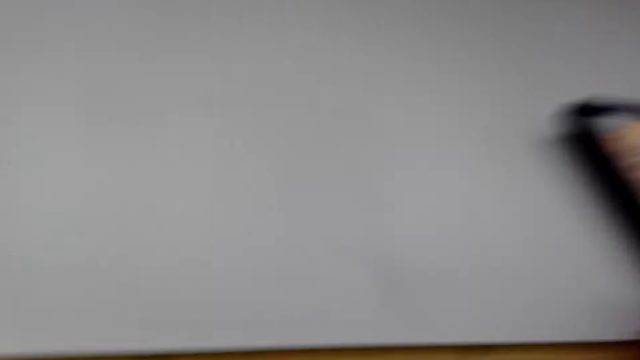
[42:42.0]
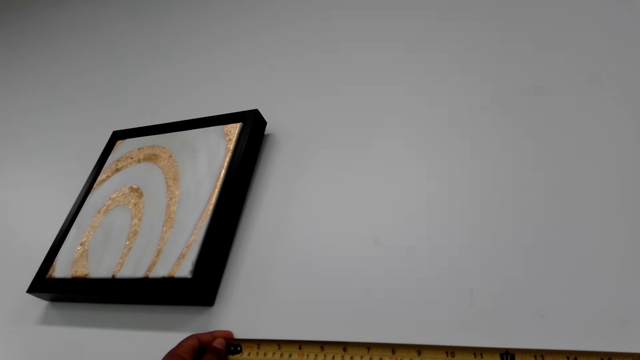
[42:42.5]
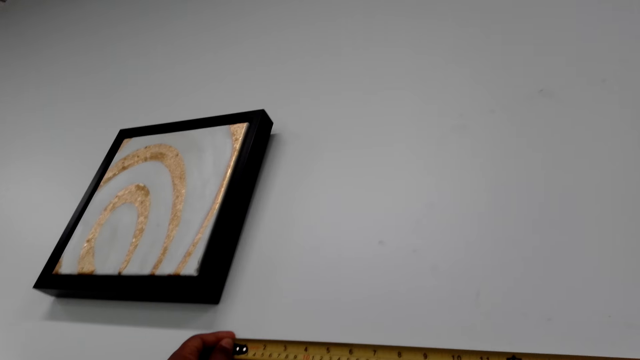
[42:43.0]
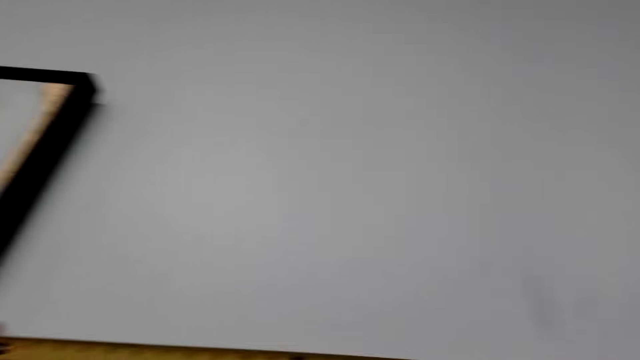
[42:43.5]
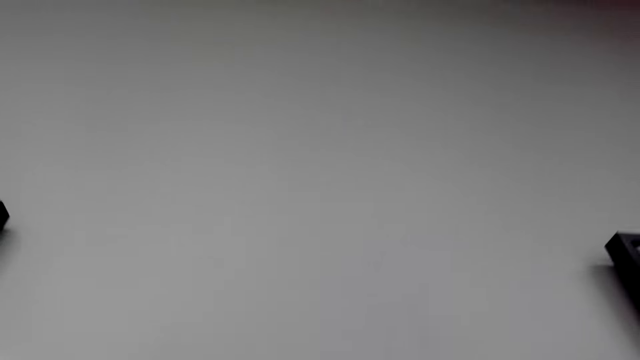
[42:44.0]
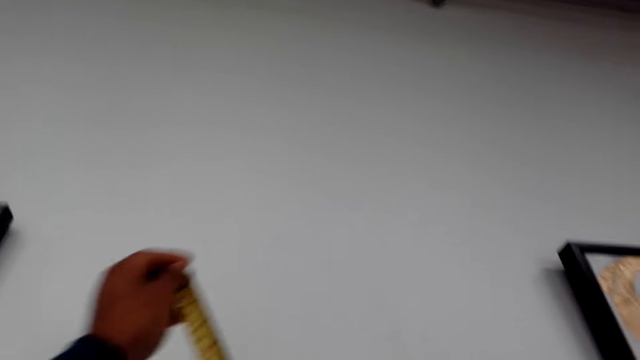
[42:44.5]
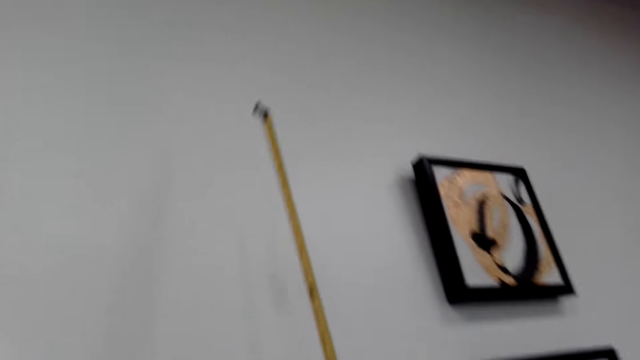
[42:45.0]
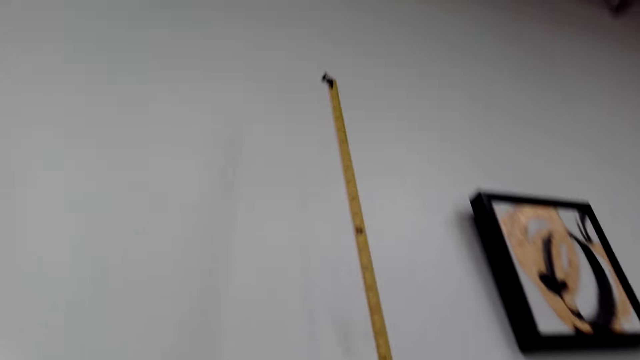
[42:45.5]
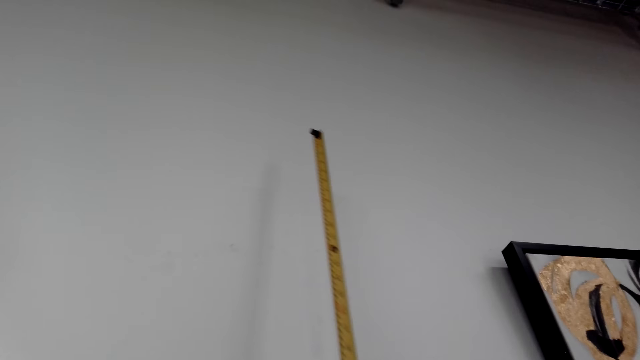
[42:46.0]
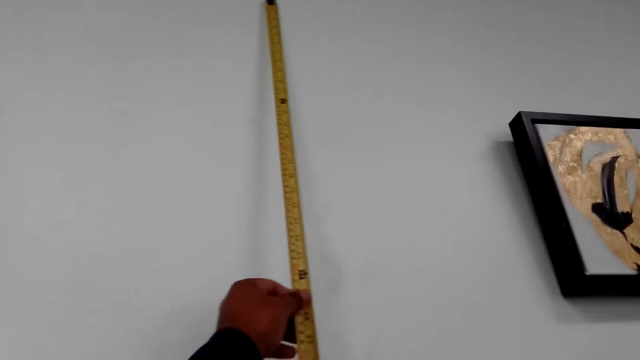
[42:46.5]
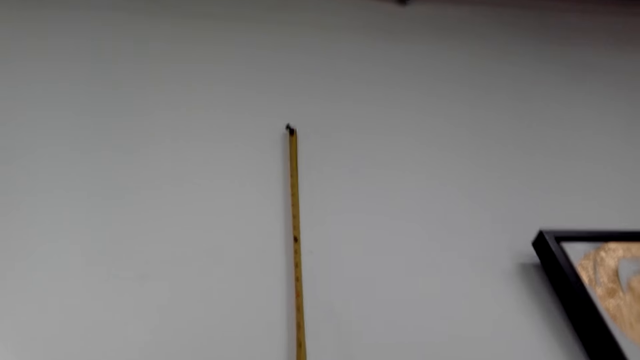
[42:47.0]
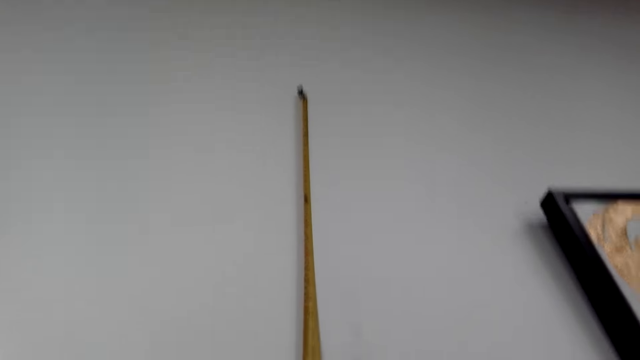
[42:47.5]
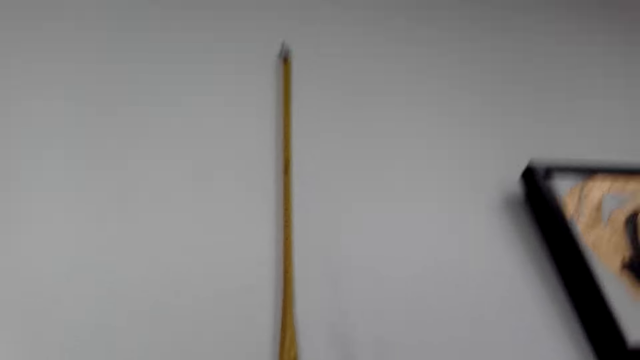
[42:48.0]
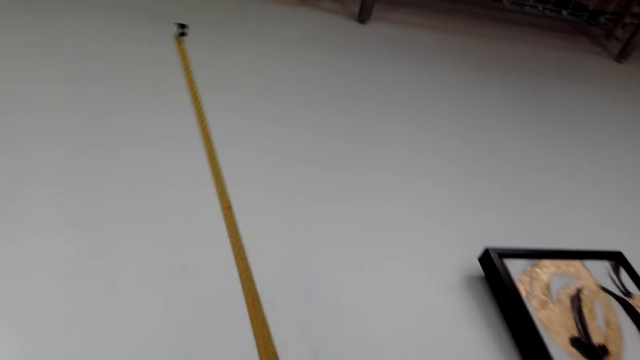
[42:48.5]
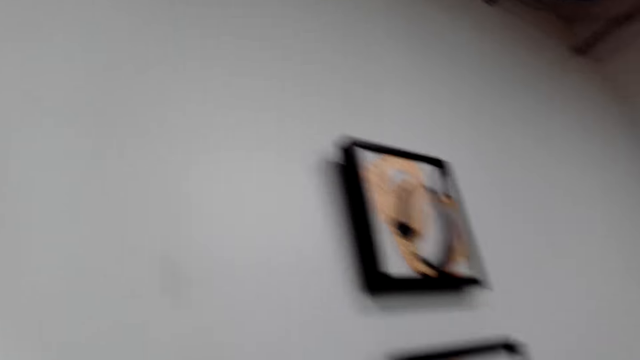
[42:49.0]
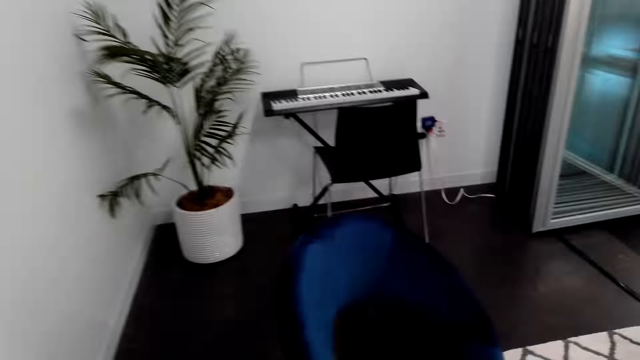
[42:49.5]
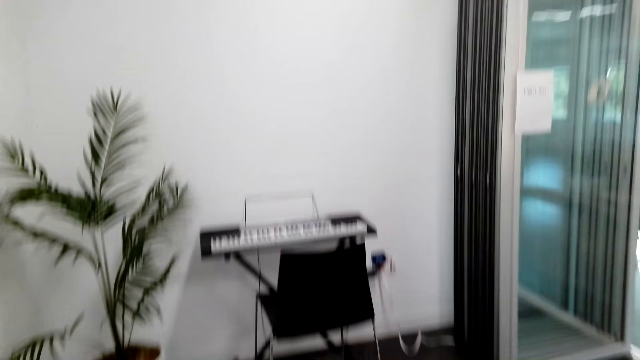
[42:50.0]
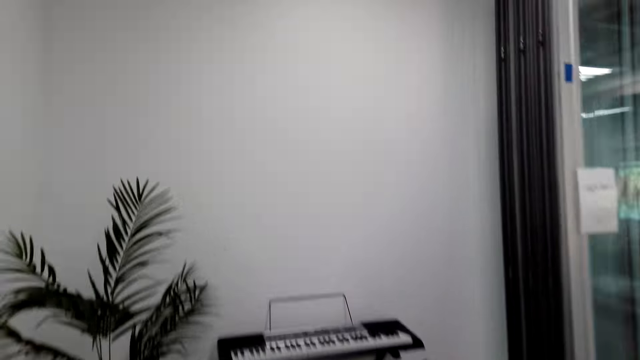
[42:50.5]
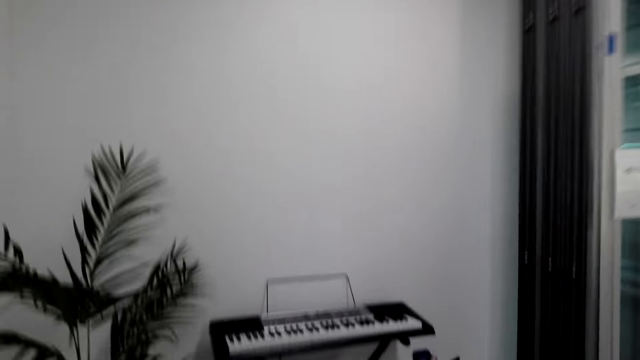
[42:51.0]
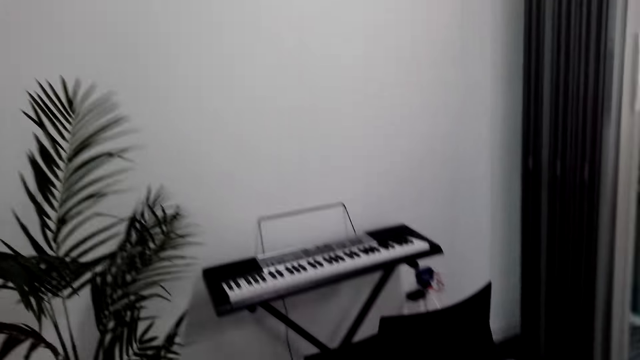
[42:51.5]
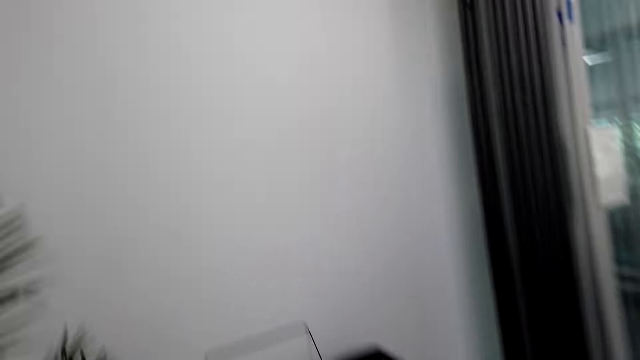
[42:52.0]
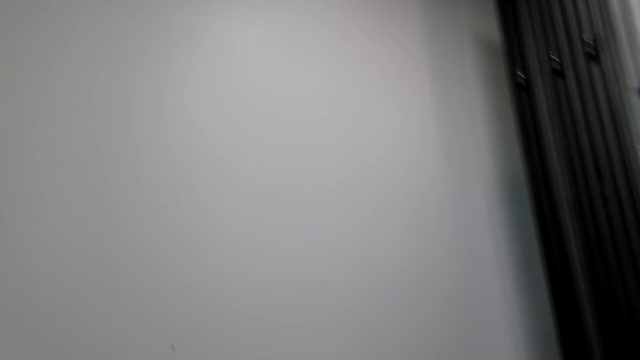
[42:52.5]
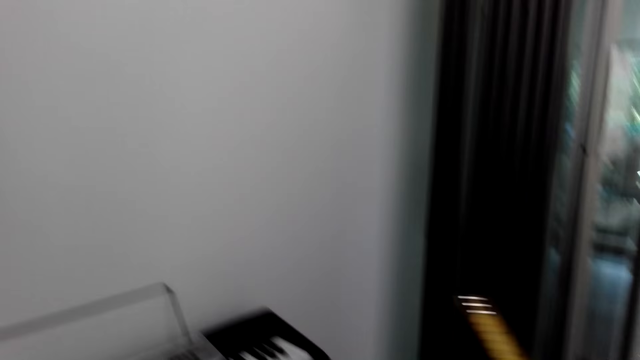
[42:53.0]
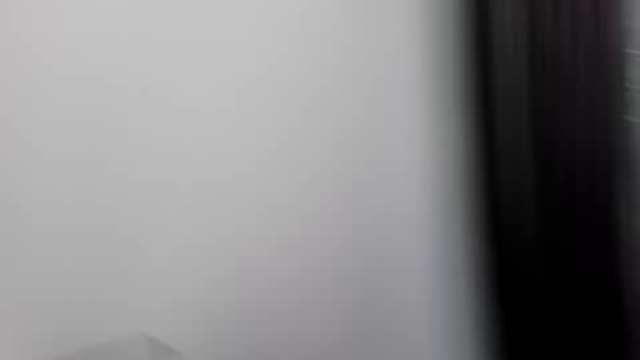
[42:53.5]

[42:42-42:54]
The camera wearer walks towards the piano keyboard.

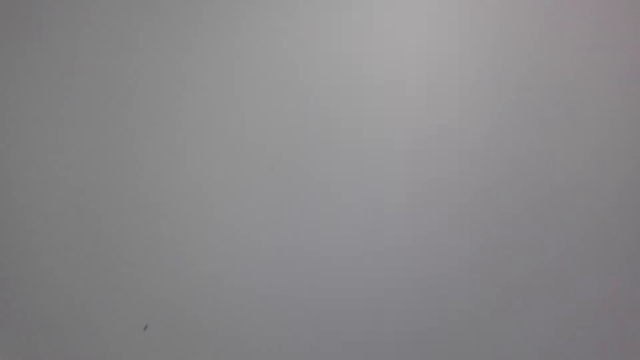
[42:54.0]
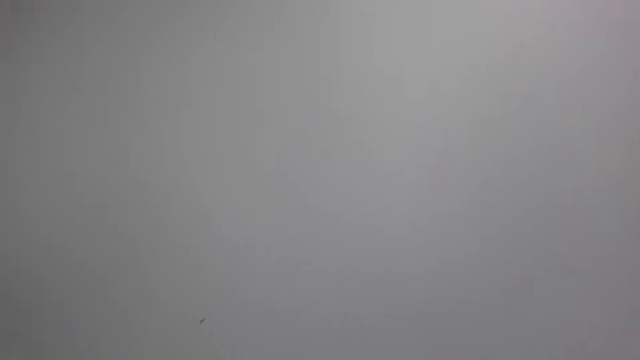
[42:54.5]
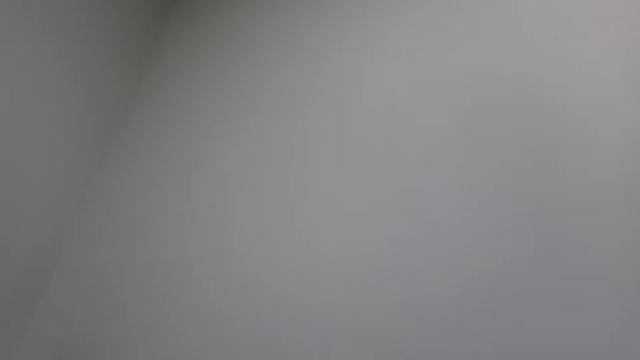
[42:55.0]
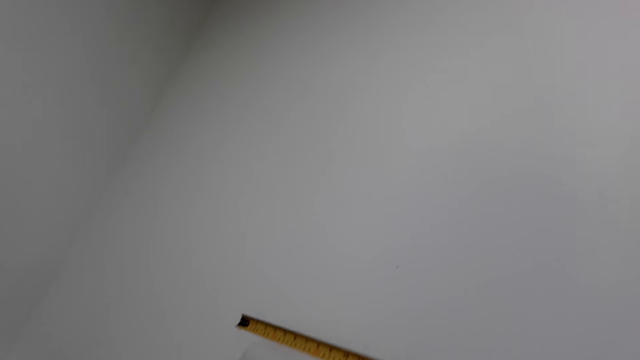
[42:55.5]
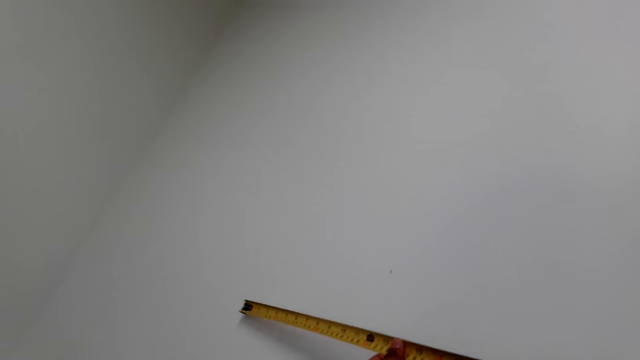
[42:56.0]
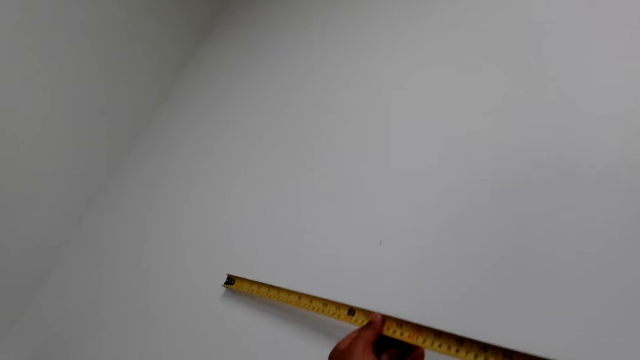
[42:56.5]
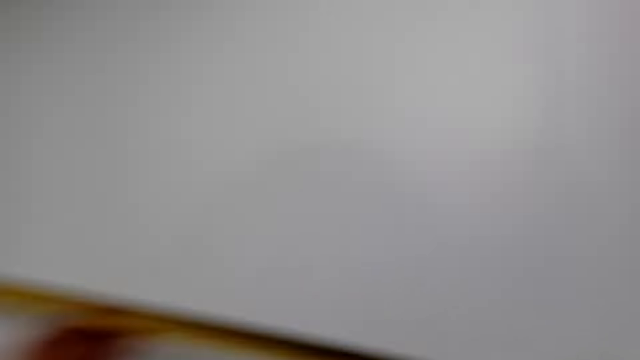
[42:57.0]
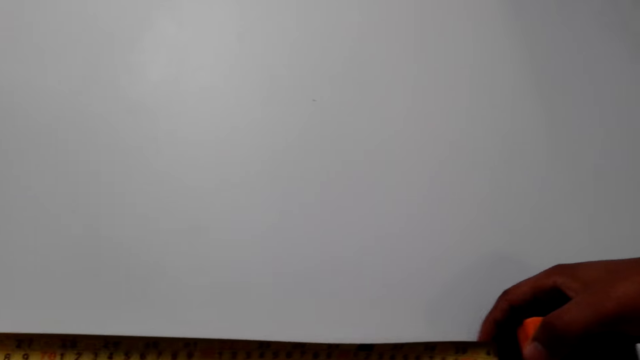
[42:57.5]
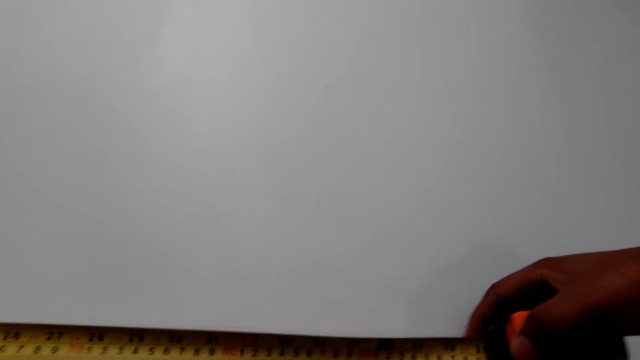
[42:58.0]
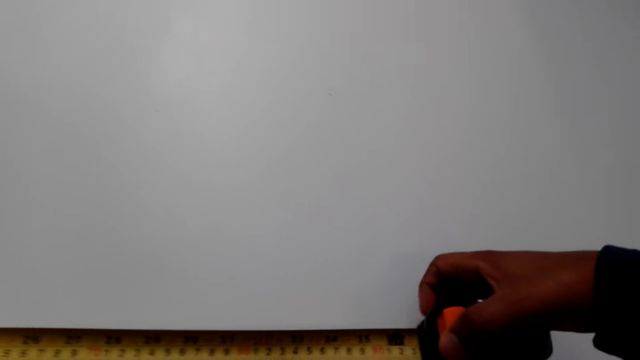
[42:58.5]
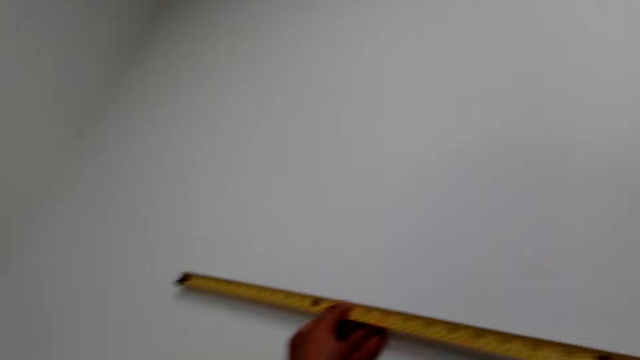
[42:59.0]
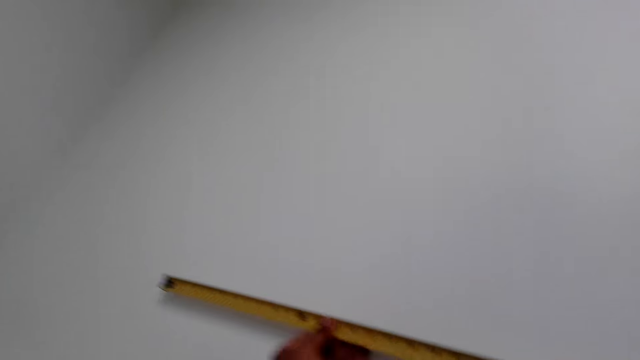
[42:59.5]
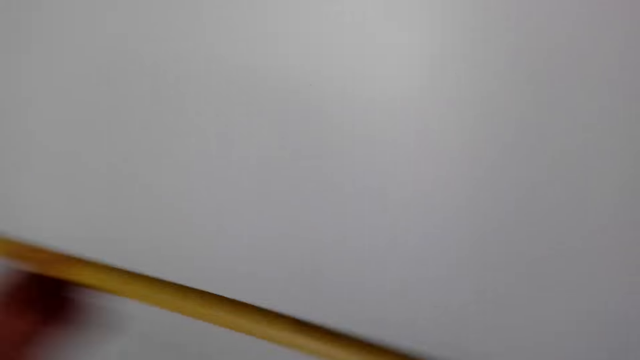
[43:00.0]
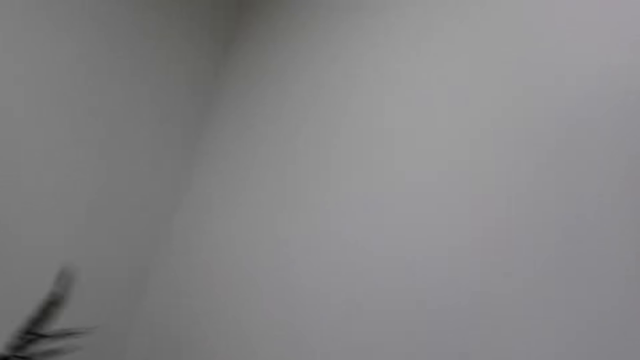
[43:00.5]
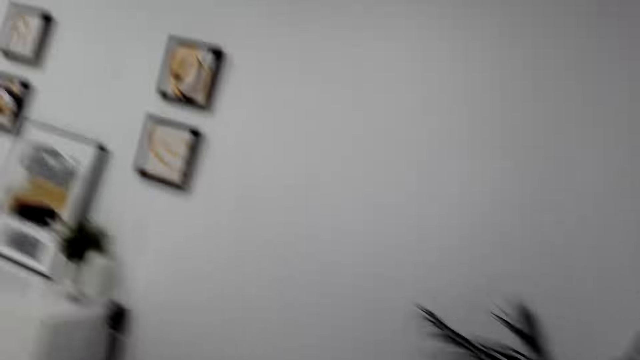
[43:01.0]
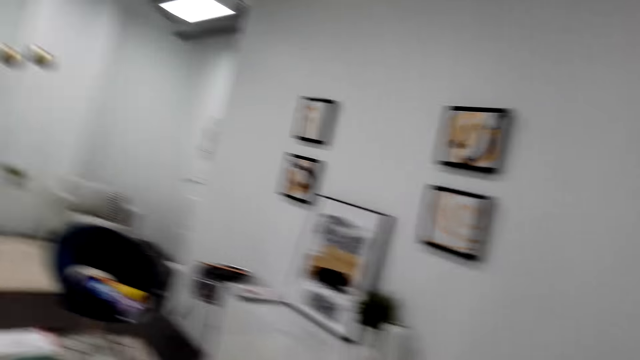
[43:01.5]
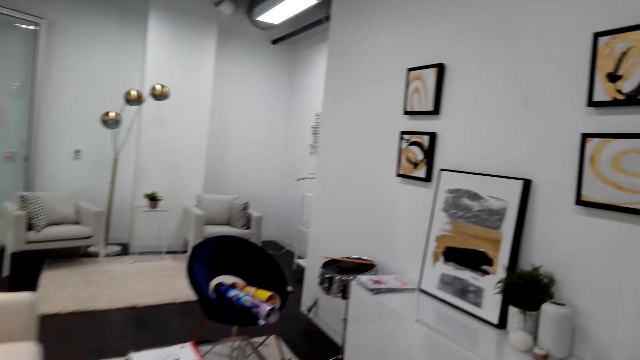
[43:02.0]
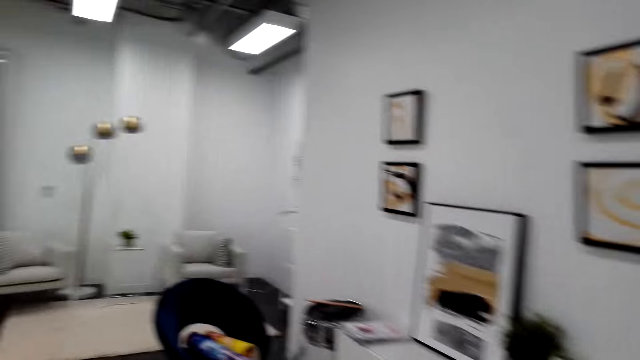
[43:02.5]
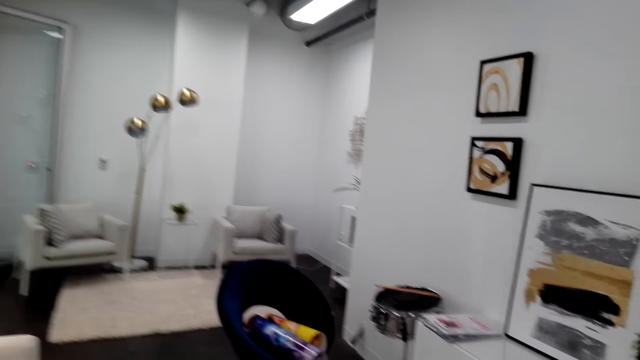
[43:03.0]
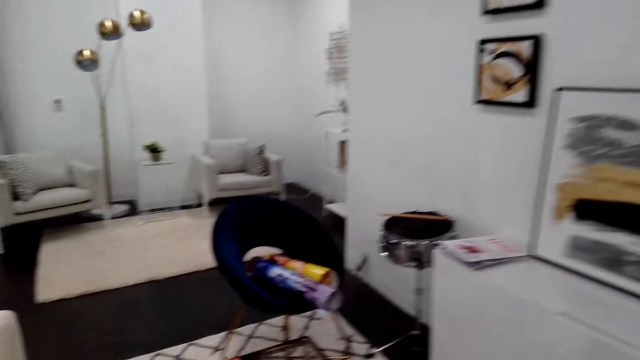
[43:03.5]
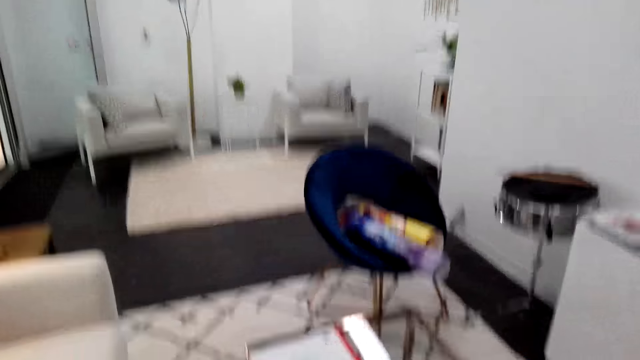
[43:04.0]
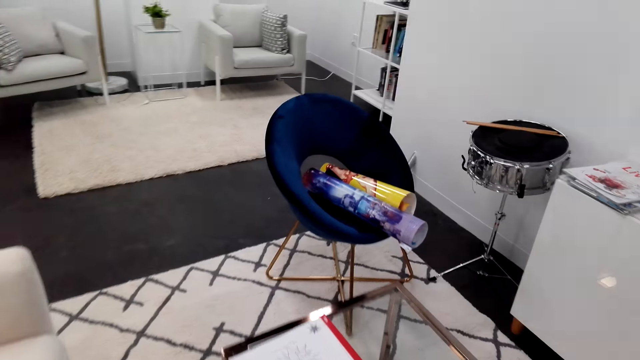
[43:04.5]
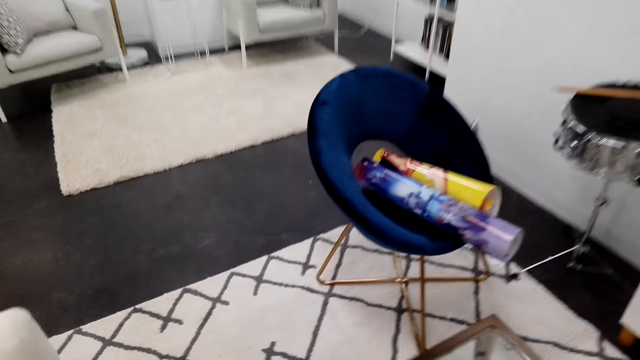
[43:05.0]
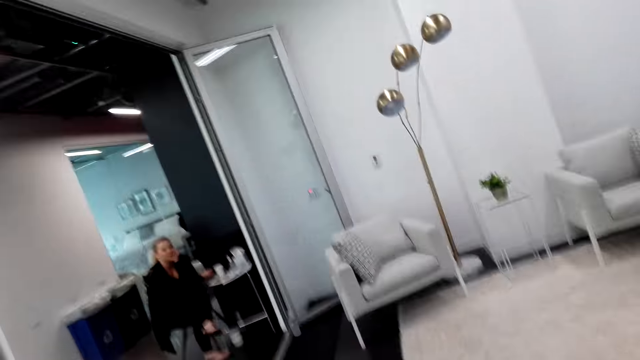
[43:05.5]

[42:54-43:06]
The camera wearer holds a tape measurer against the wall. They take measurements of the wall with the tape measure. They walk to the table in the study room.
